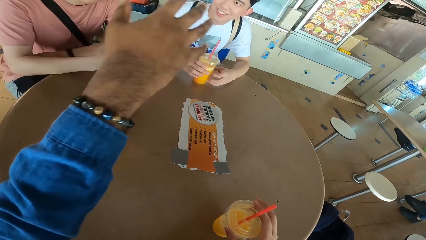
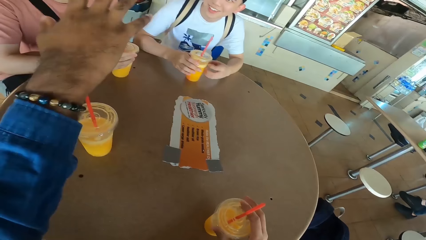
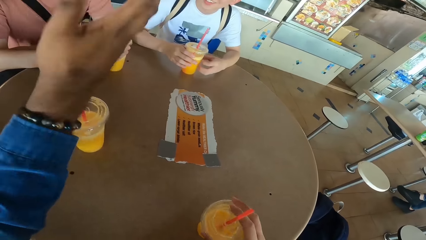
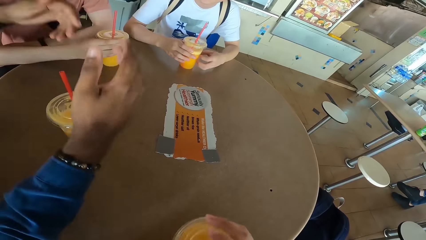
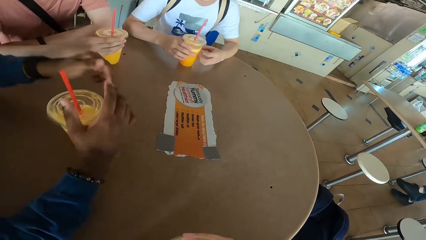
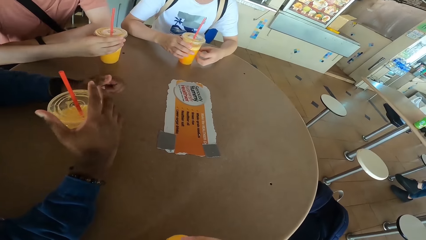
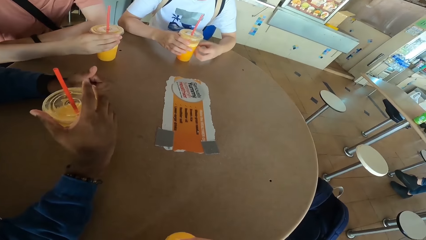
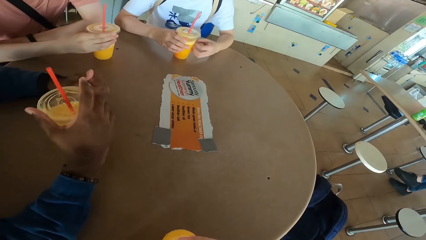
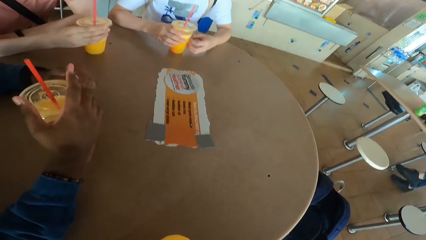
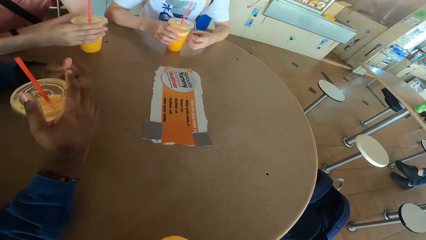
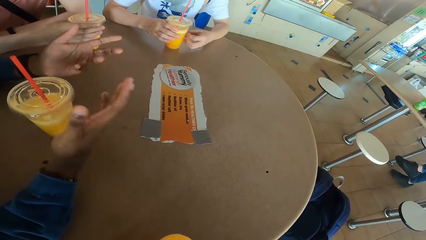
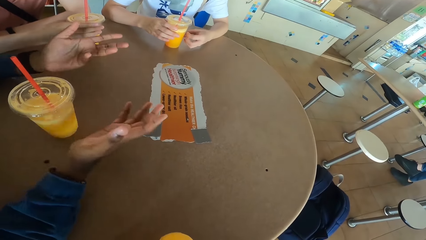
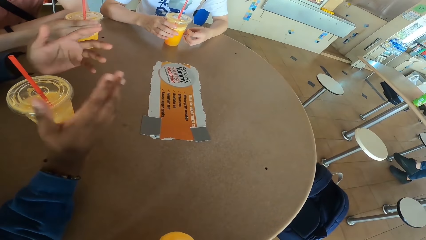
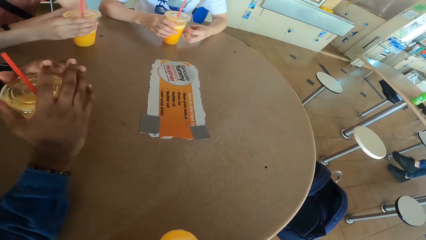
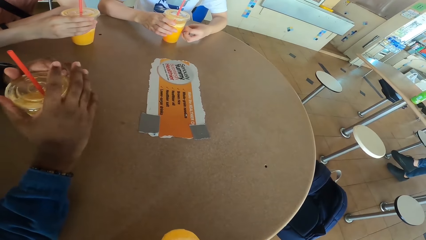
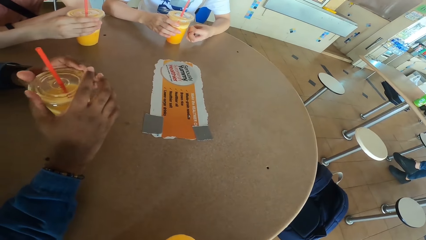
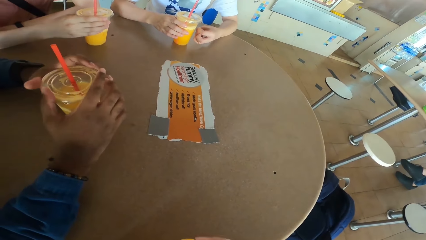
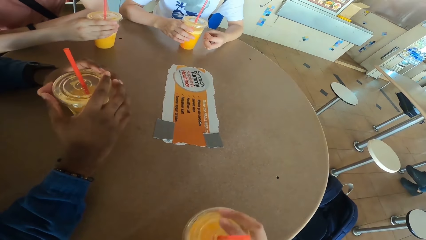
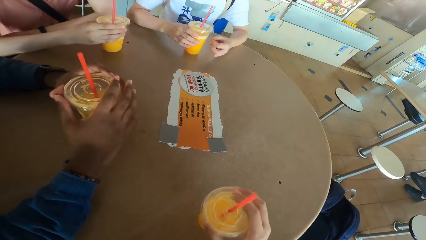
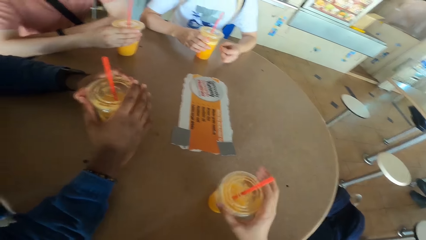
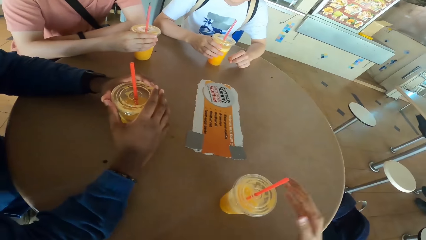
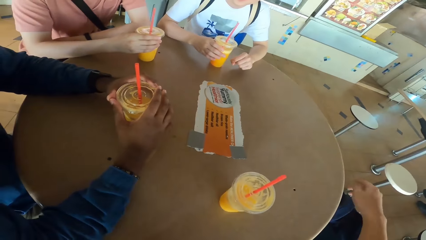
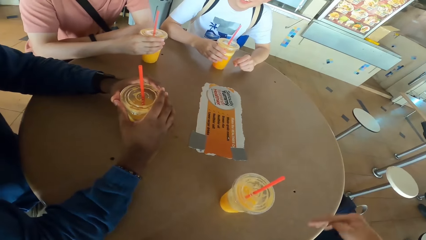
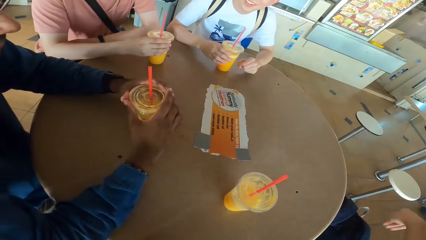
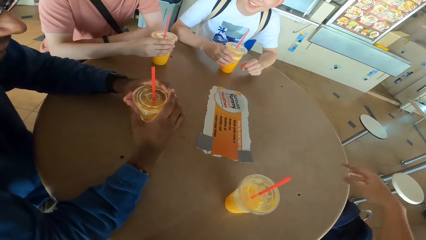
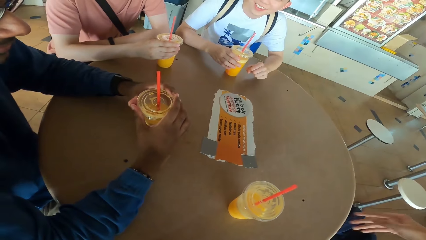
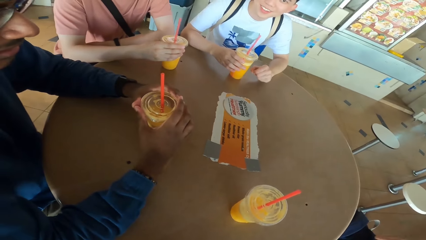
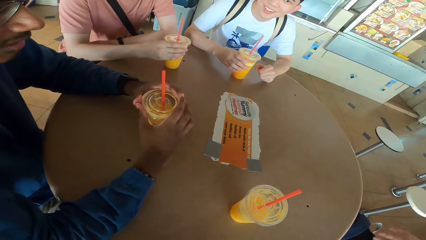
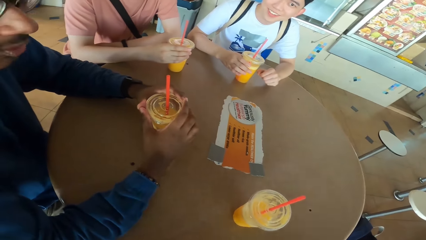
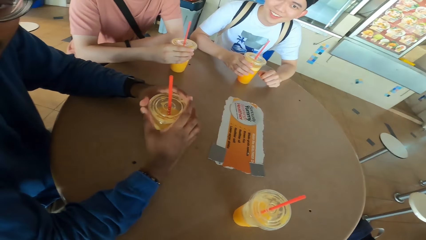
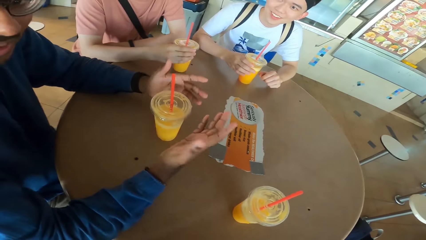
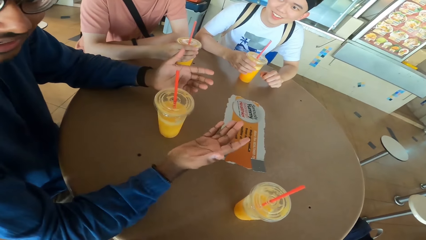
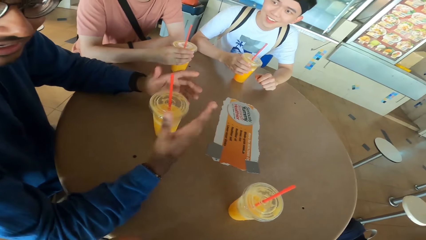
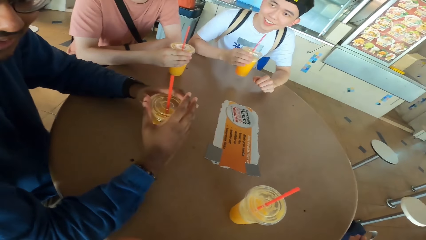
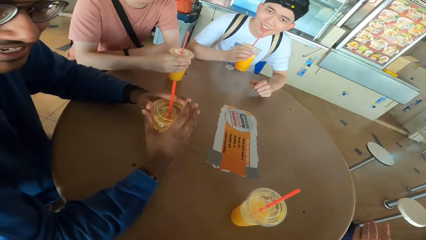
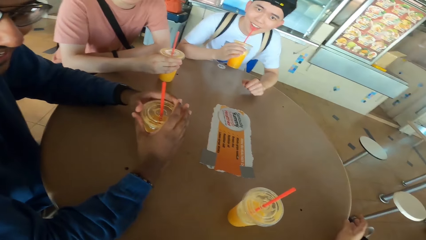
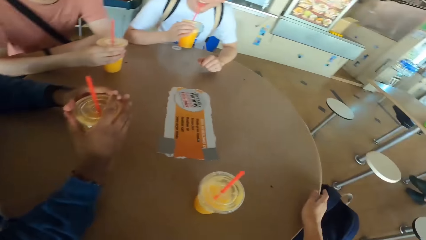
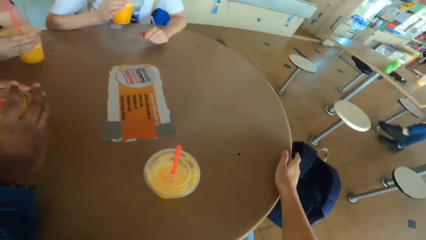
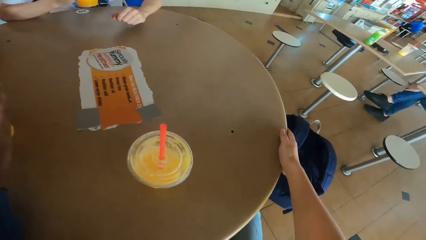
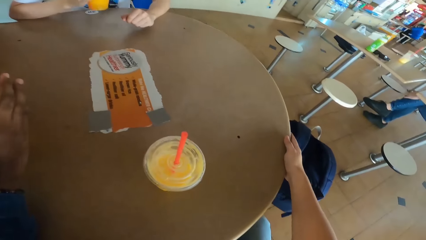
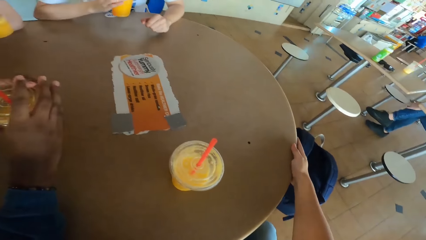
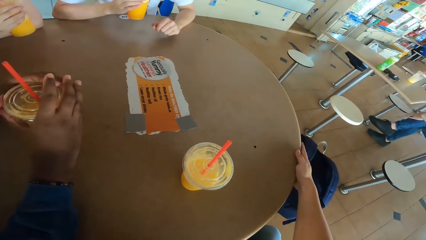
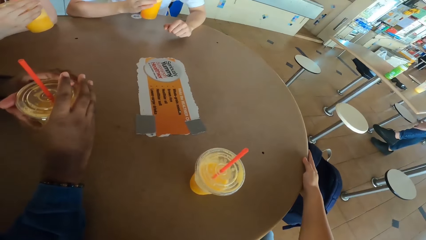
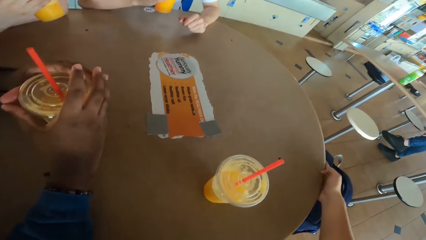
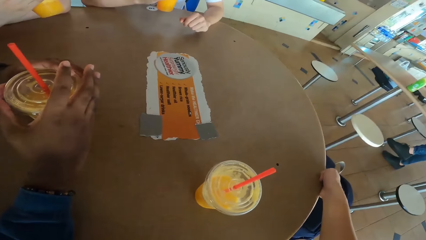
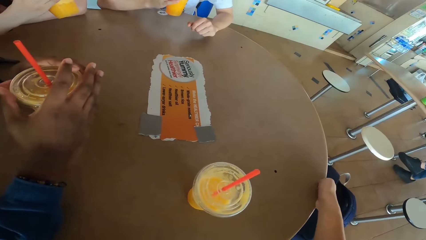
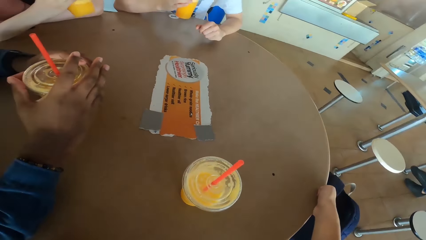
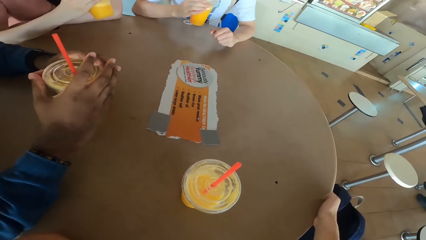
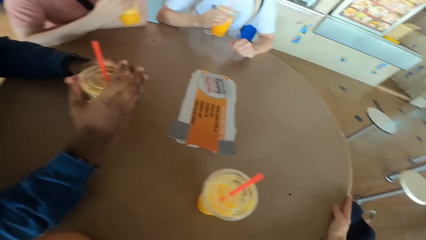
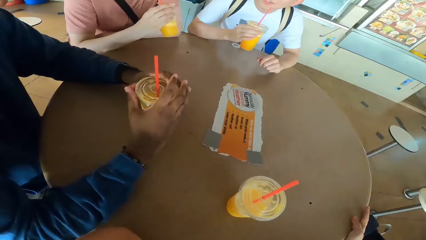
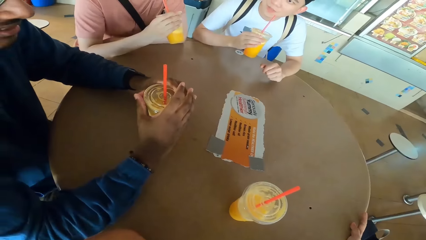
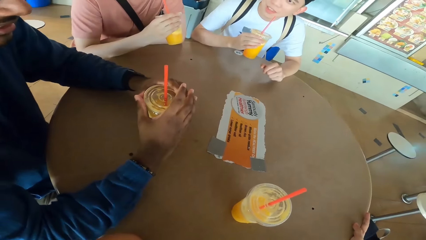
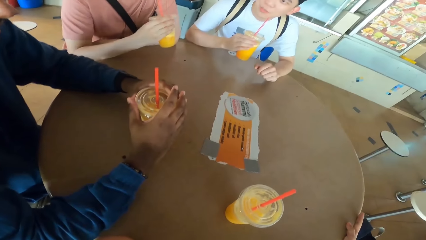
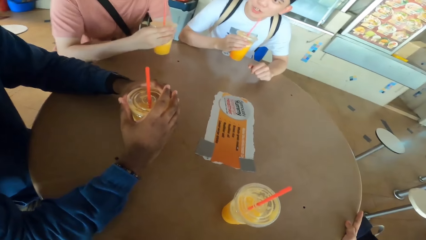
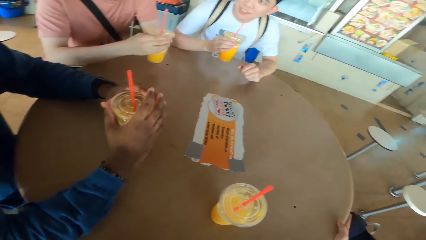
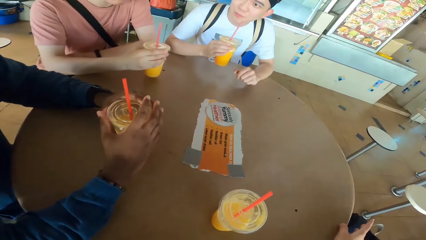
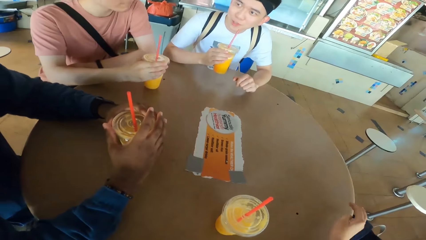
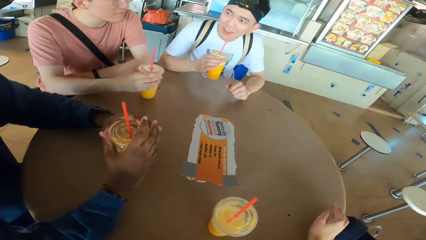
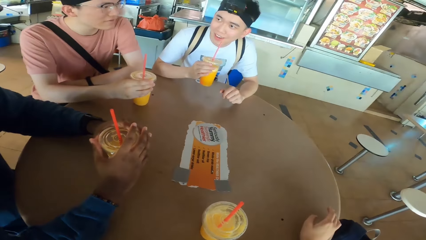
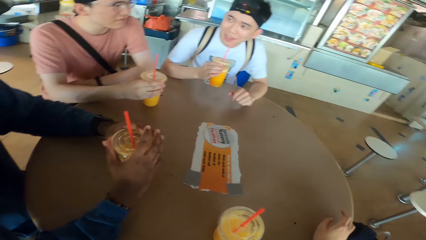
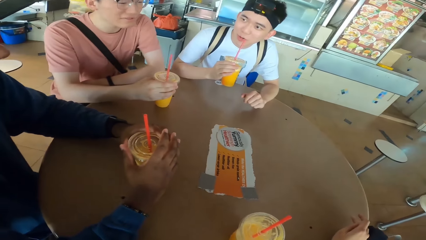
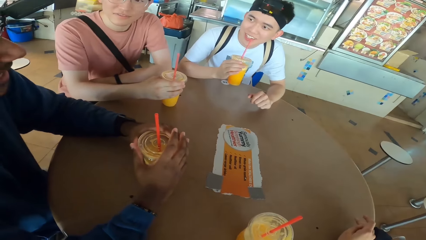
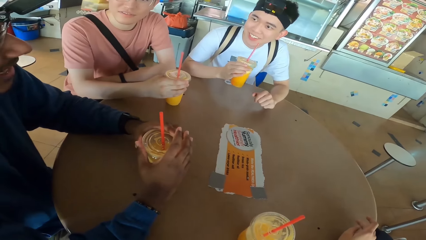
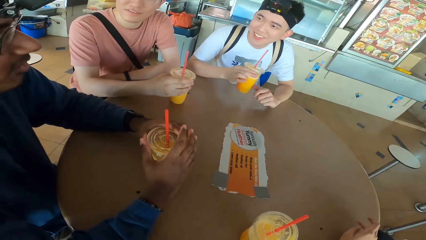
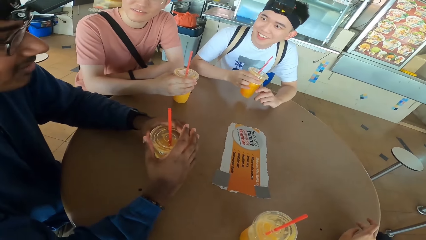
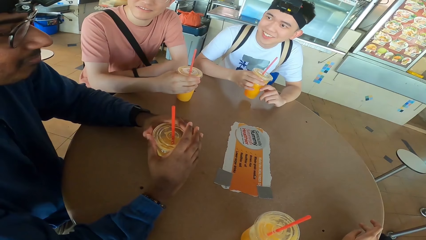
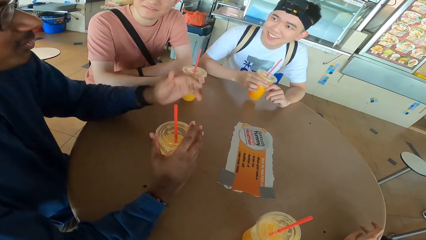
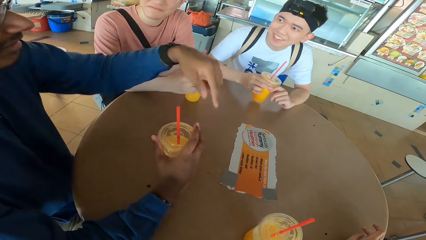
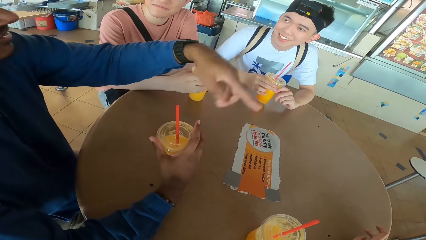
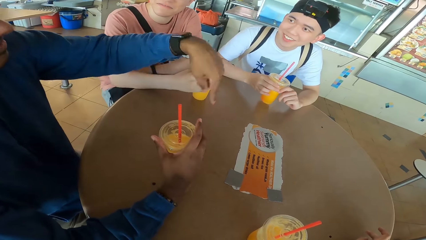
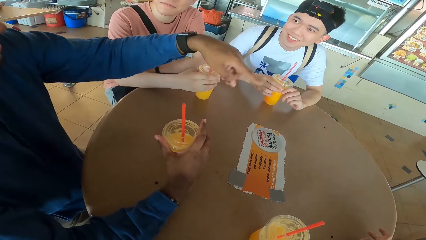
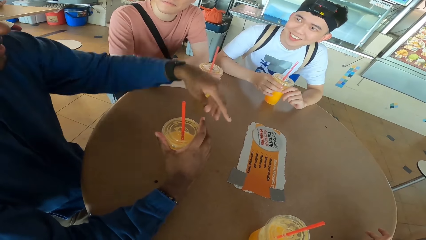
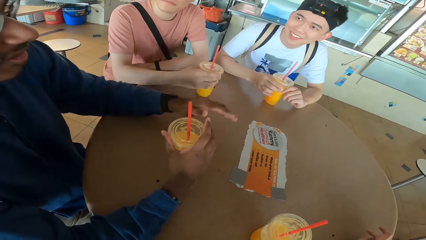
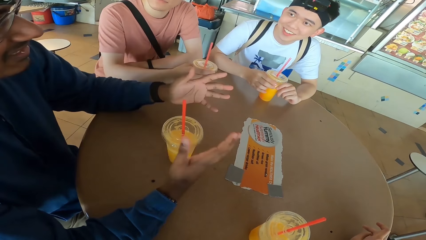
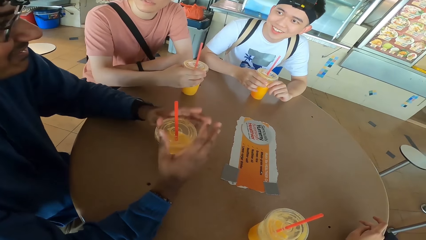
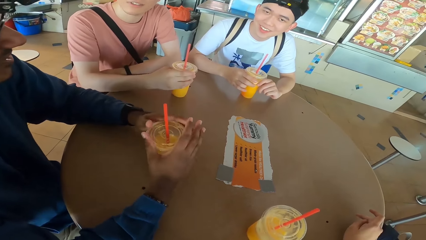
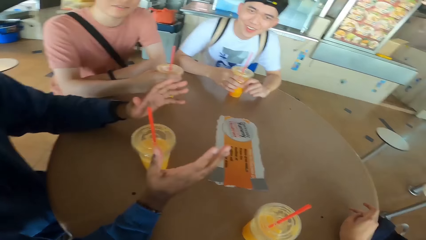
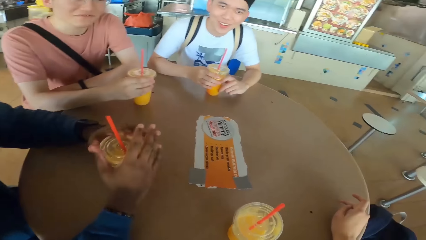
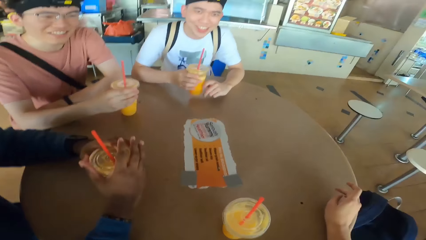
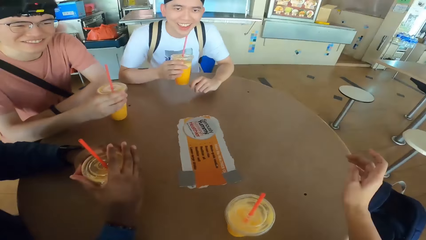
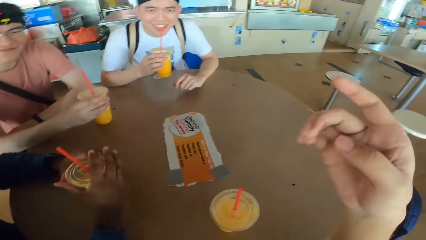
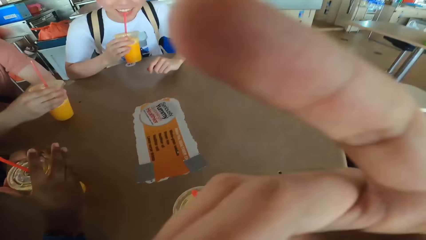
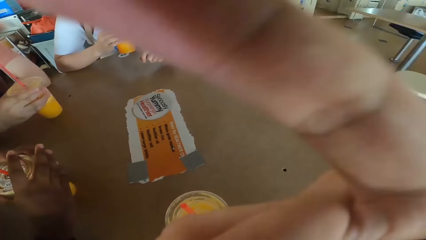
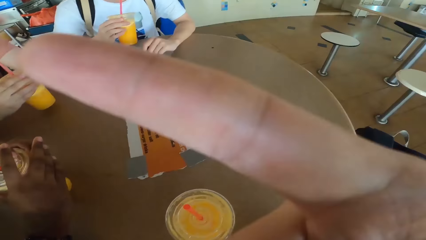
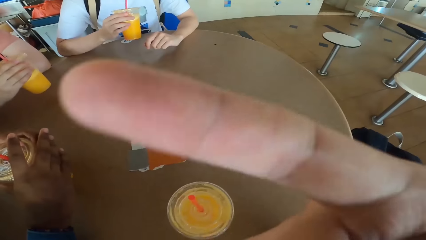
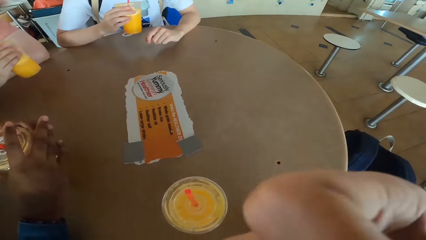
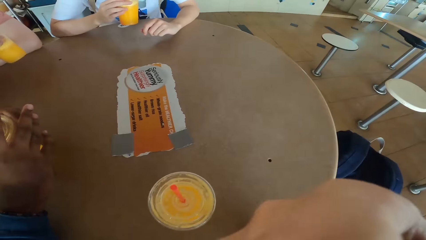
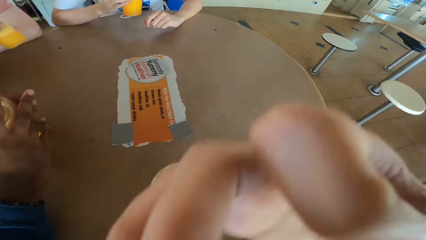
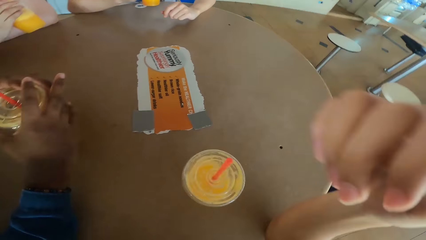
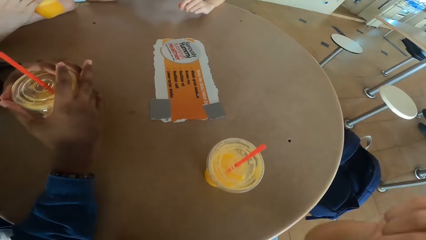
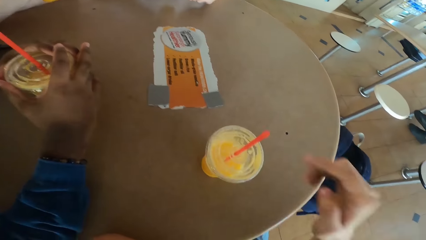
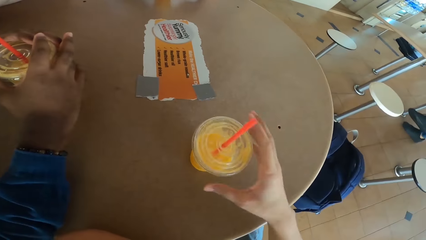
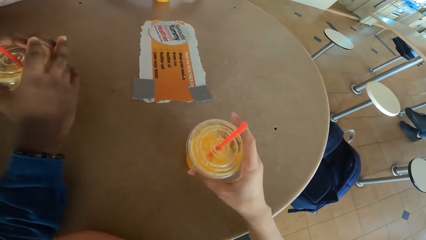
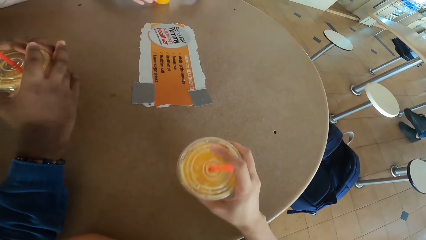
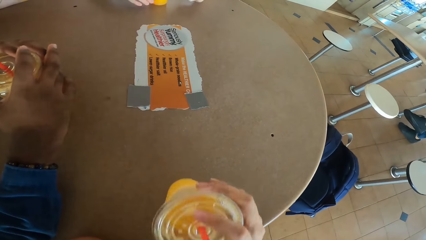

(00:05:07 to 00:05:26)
The camera wearer moves a juice can on the table. A man puts down the tumbler. The camera wearer picks a juice can from the table. Another man puts down his hands, converses with the rest, gestures with his hand, and holds the tumbler. The camera wearer places the juice can on the table. He gestures with his hand and converses with the rest. The second man responds to the camera wearer. A third man picks a juice can from the table and sips juice from the can. The camera wearer holds the table. The first man sips juice from a can. The third man responds to the second man. The first man places the juice can on the table. The third man responds to the second man. The third man puts down the tumbler. The second man converses with the third man. The second man converses with the third man again. The second man lifts his hand, uses hand gestures, and puts down his hand. The camera wearer lifts his hand. He responds to the second man.
